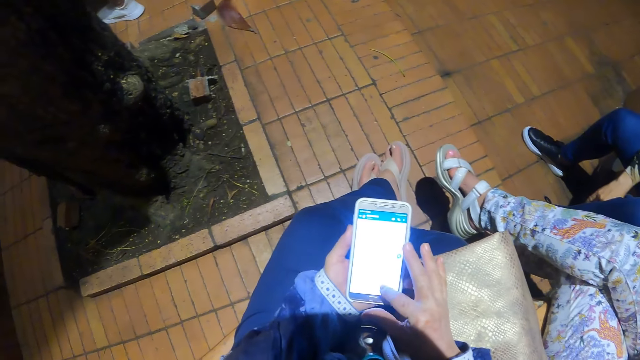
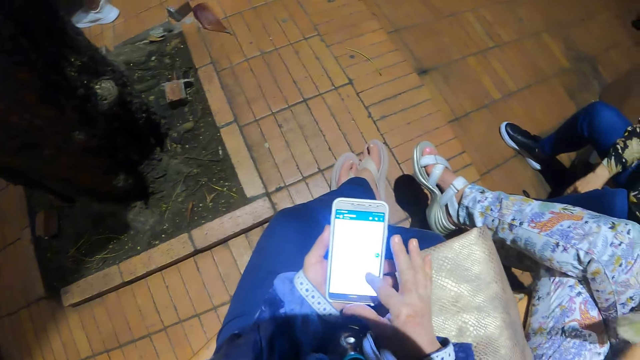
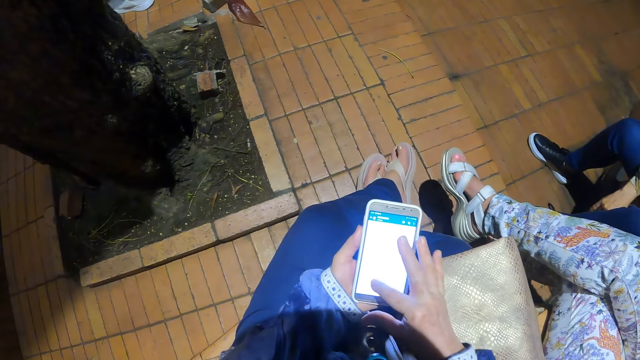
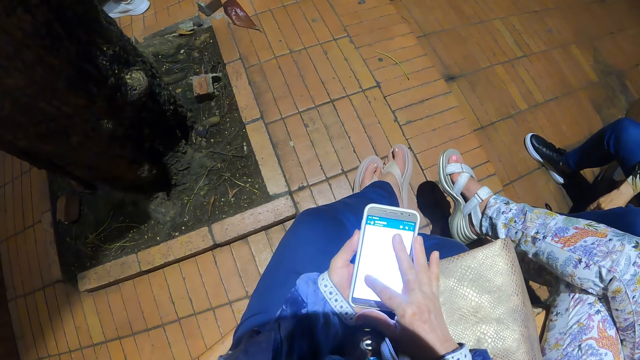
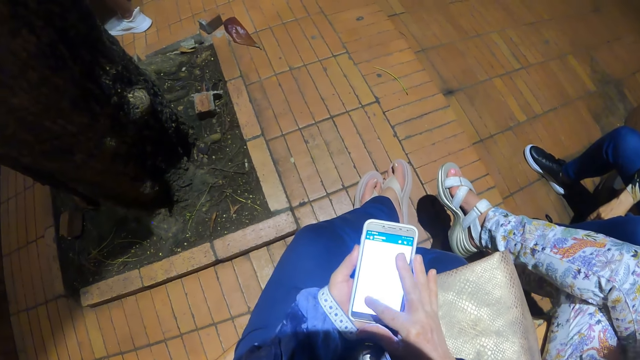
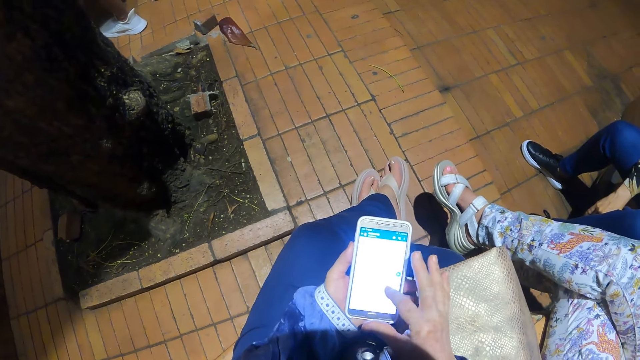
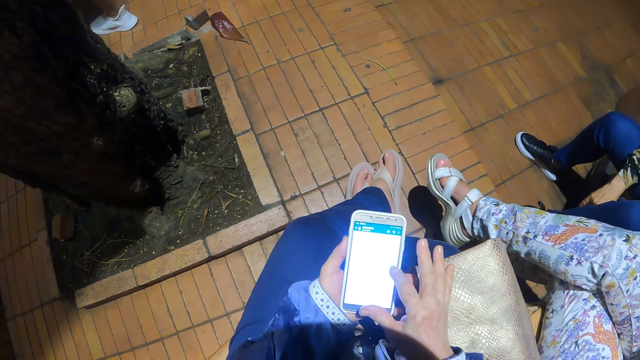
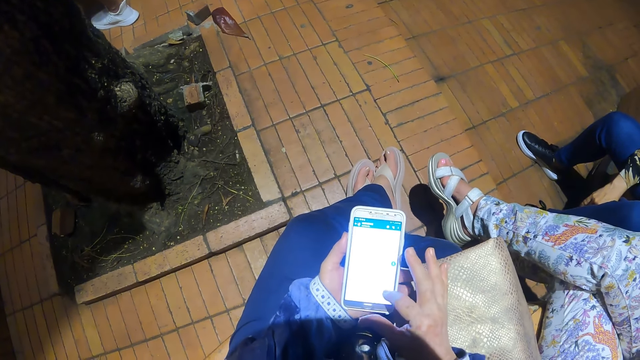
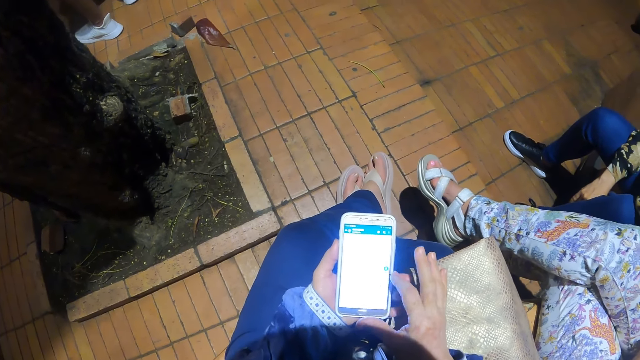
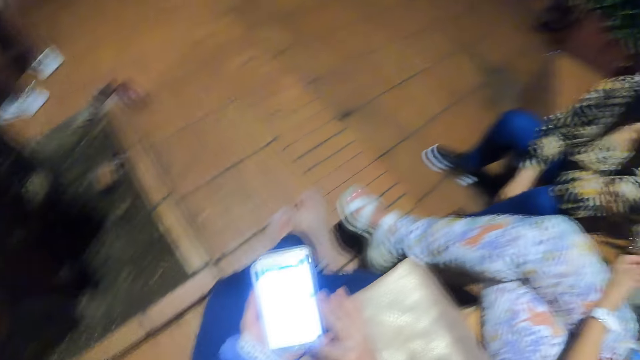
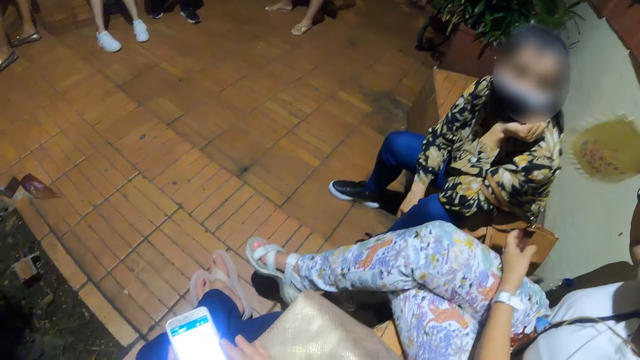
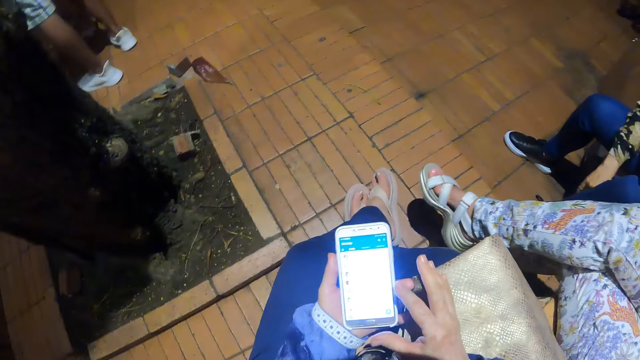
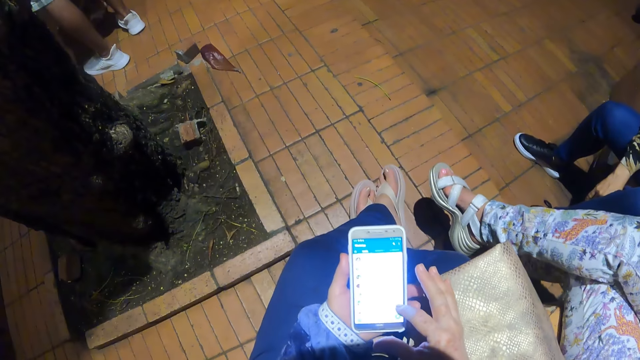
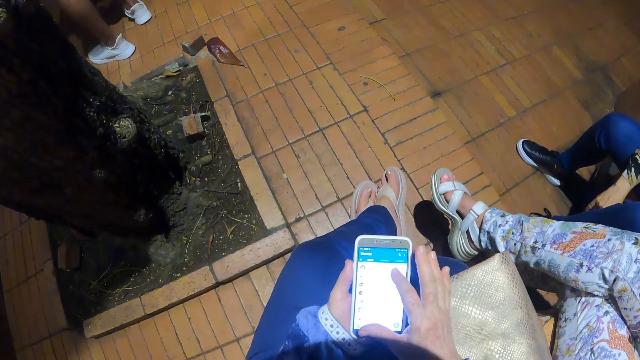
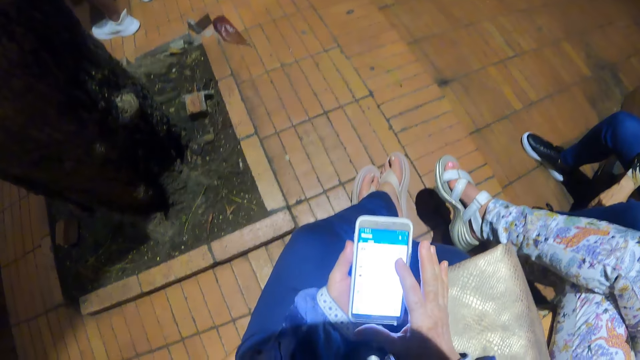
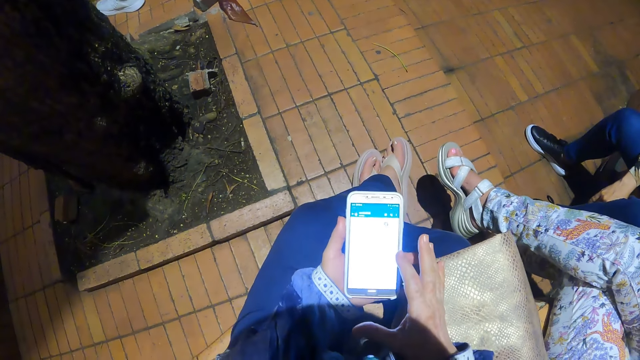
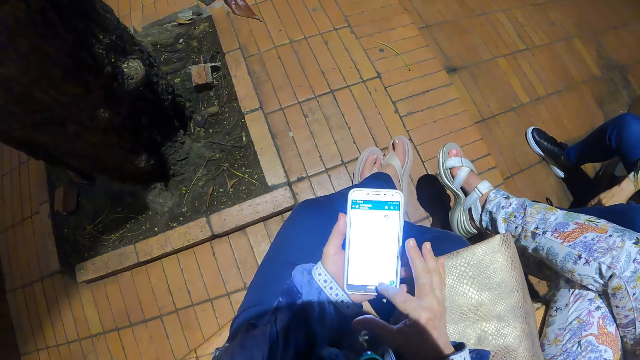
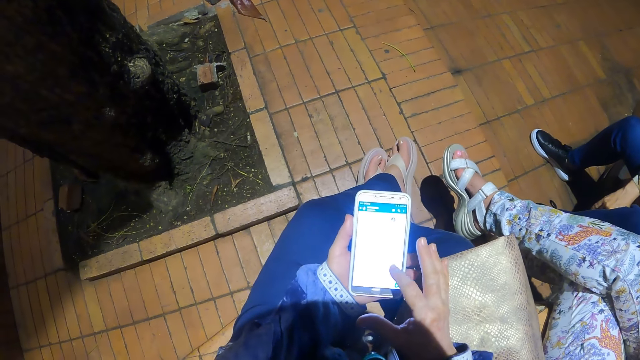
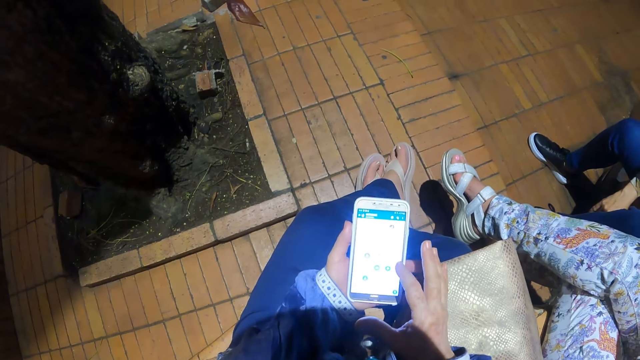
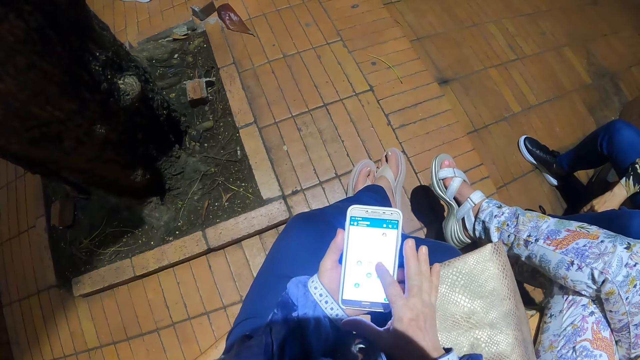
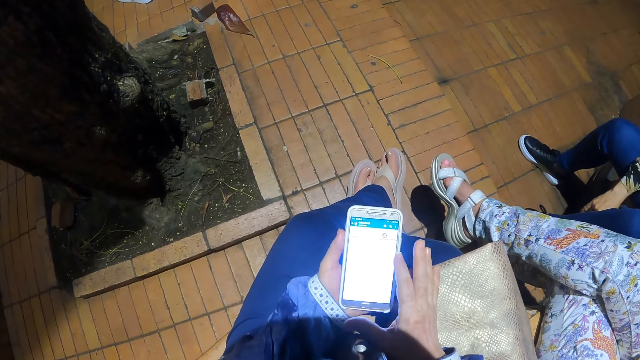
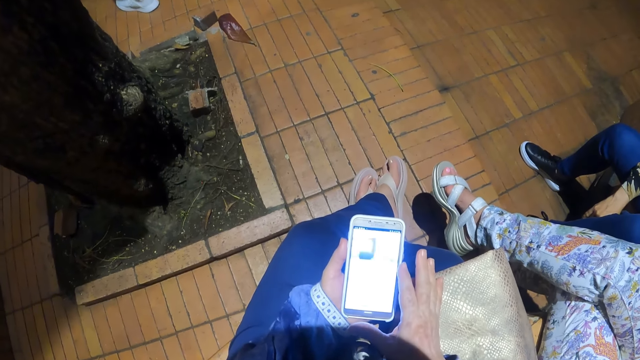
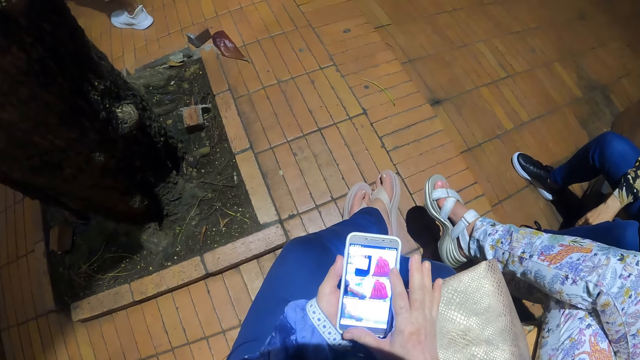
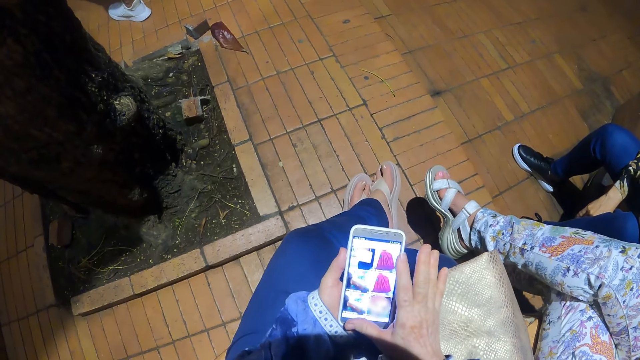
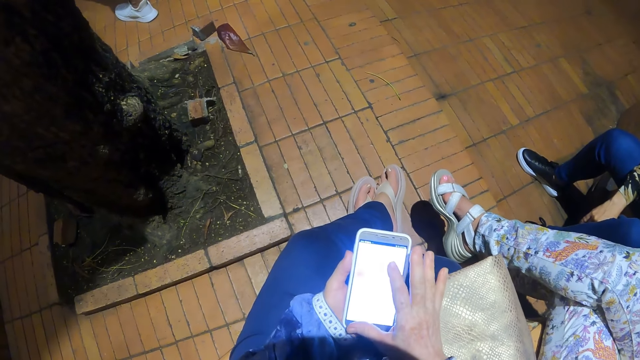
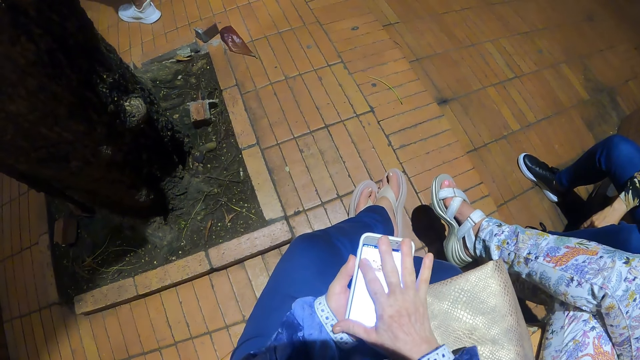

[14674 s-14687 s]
The camera wearer types in the phone. They look around. They dial the phone.

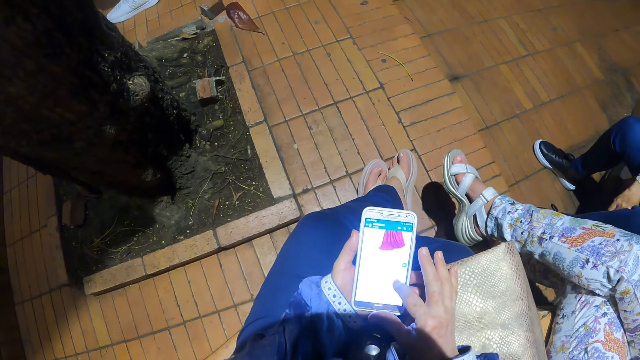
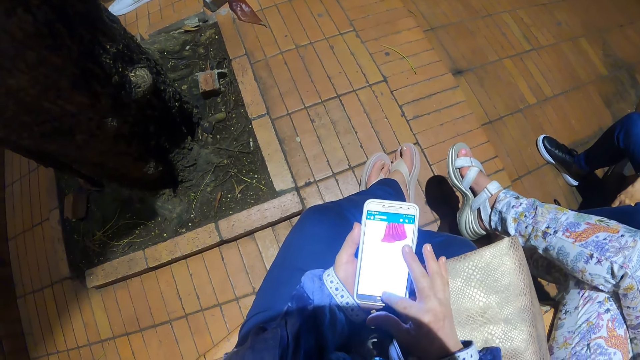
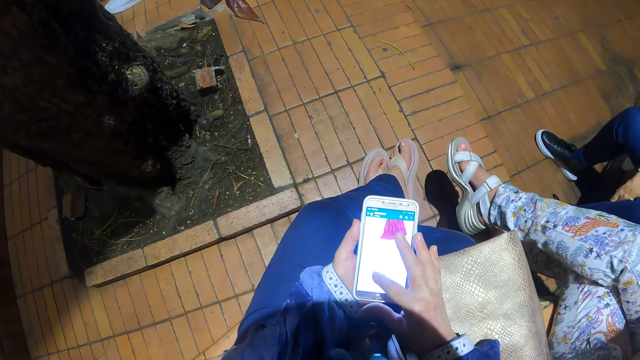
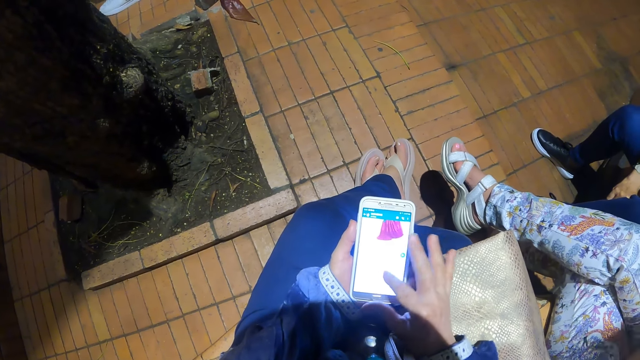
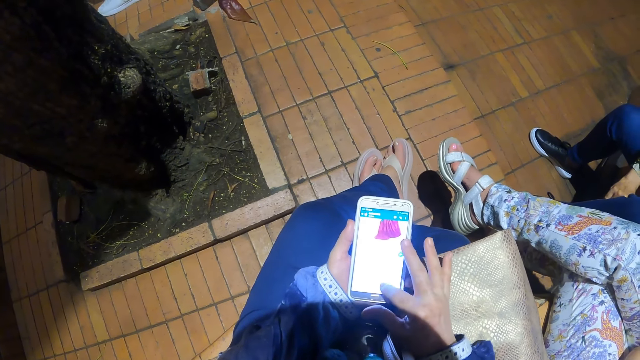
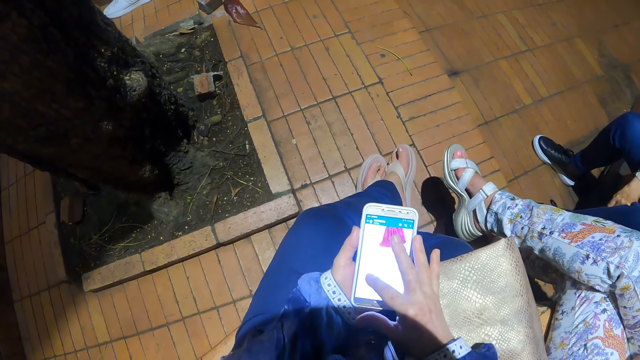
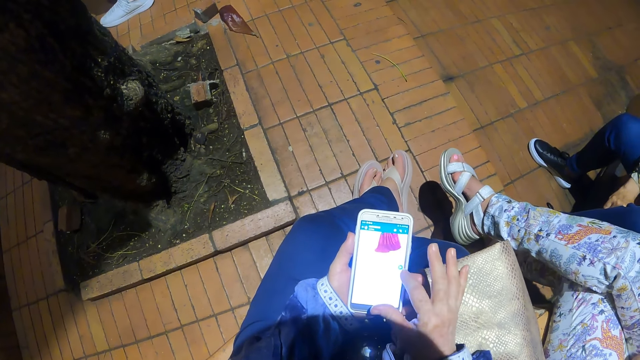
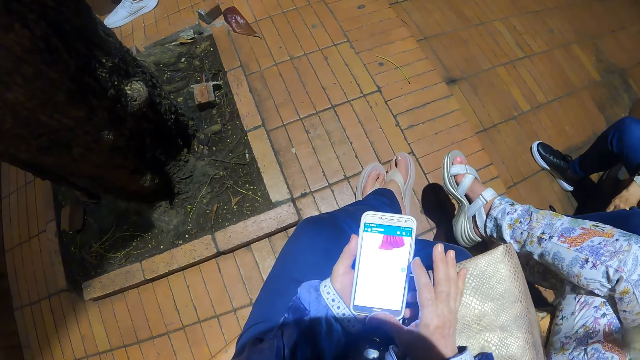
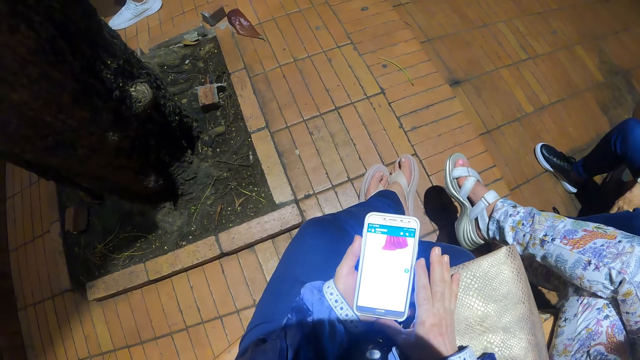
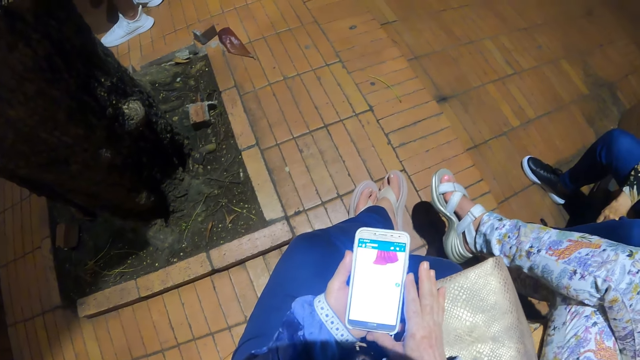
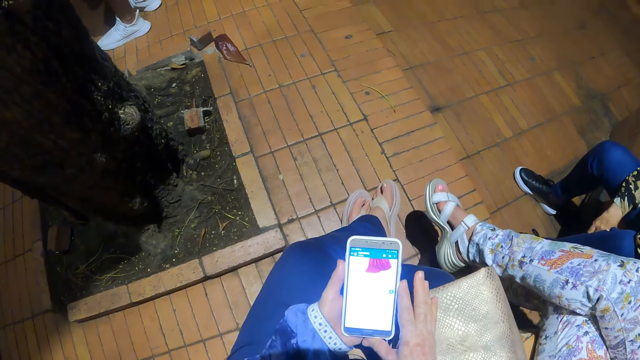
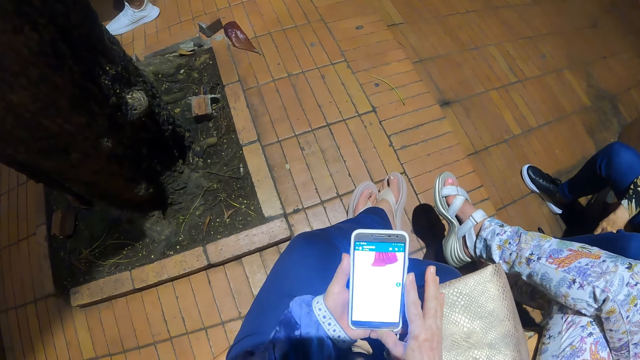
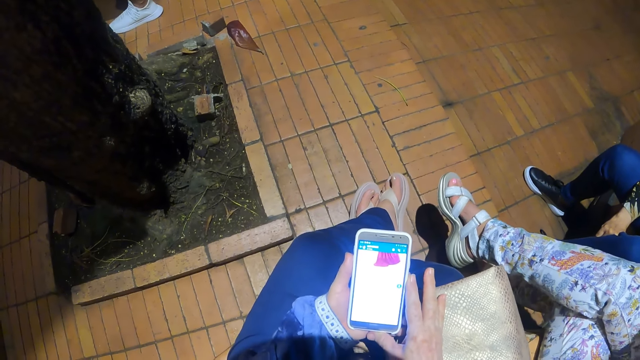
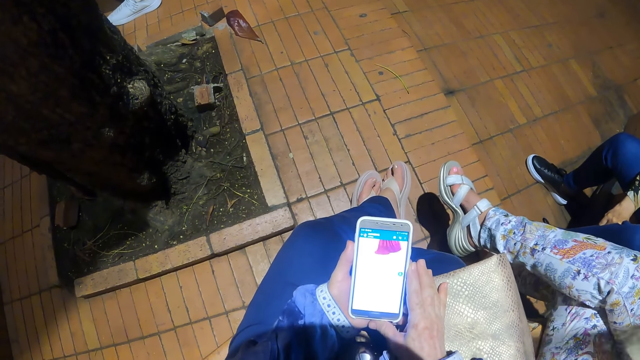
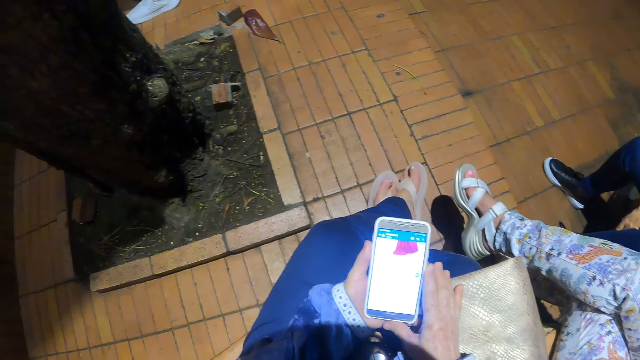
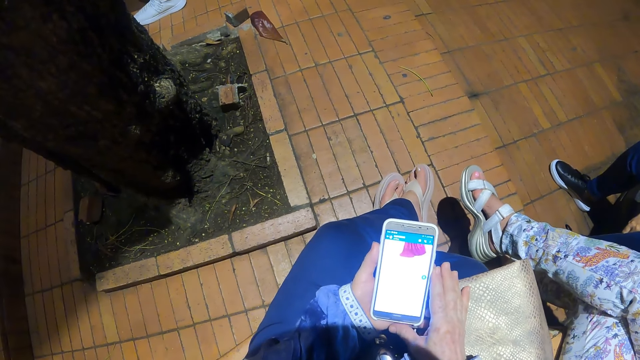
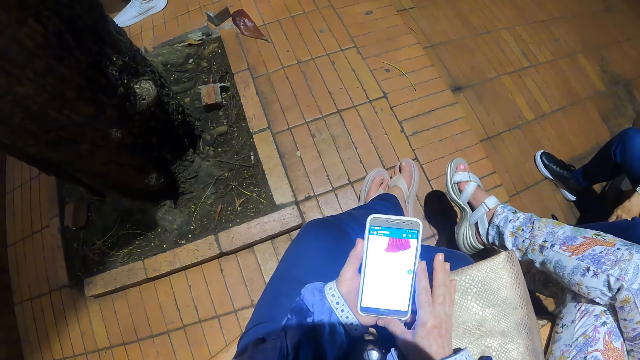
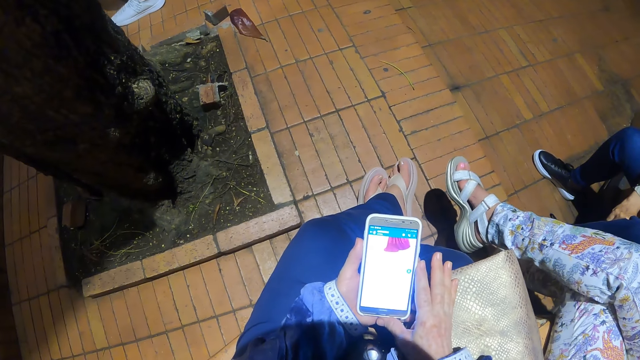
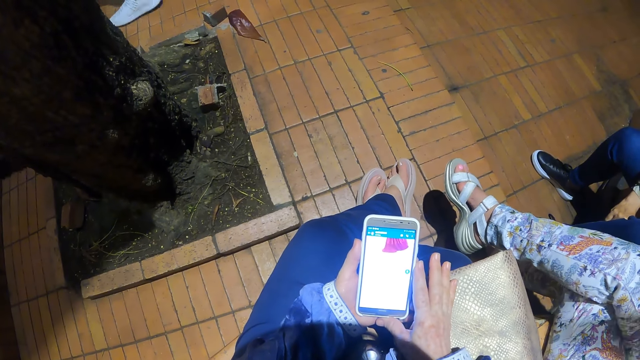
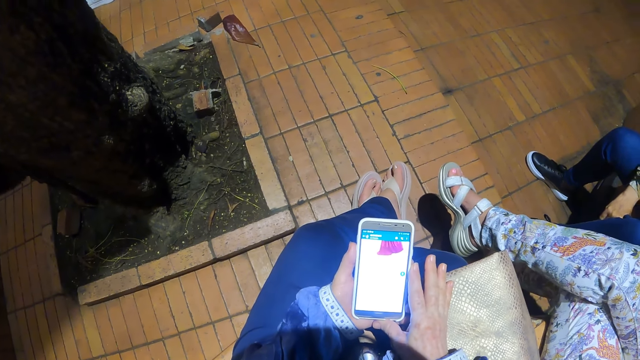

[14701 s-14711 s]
The camera wearer types in the phone.
